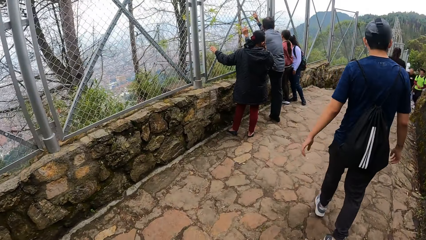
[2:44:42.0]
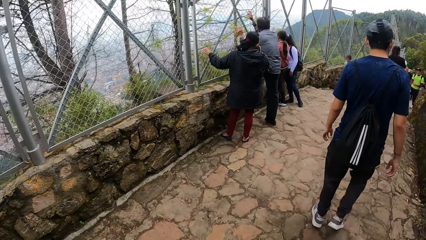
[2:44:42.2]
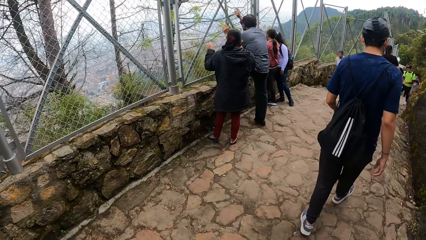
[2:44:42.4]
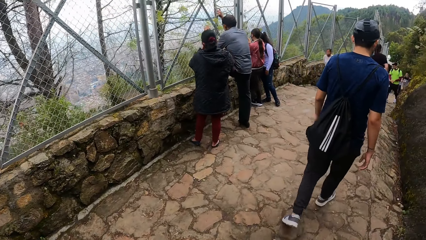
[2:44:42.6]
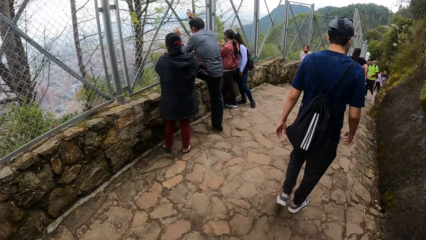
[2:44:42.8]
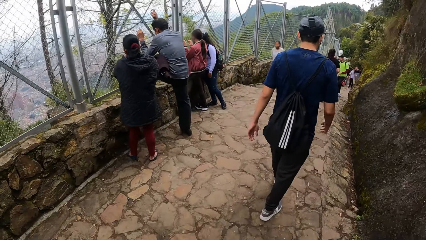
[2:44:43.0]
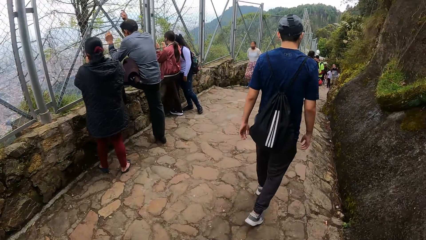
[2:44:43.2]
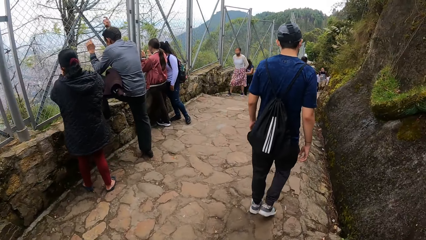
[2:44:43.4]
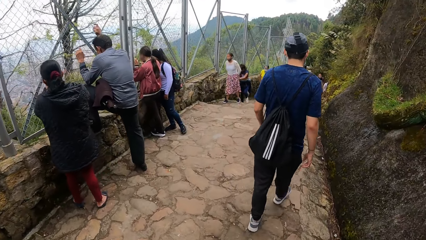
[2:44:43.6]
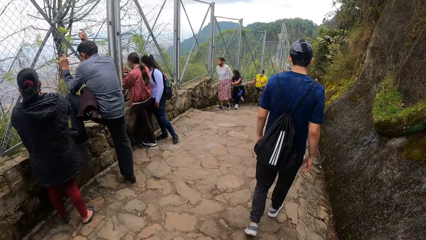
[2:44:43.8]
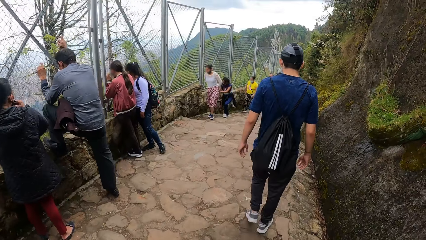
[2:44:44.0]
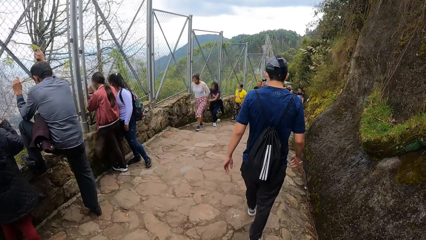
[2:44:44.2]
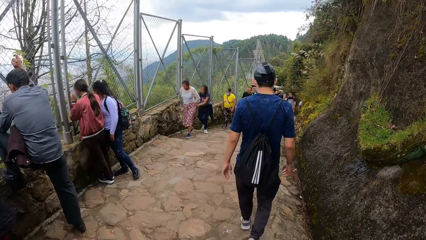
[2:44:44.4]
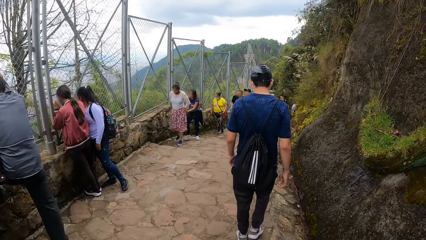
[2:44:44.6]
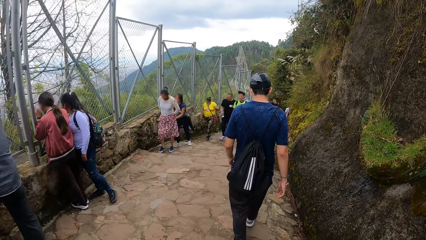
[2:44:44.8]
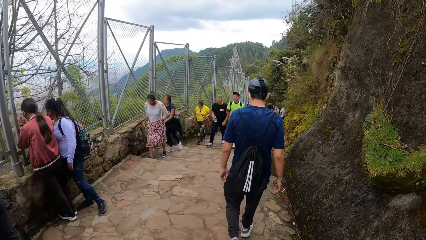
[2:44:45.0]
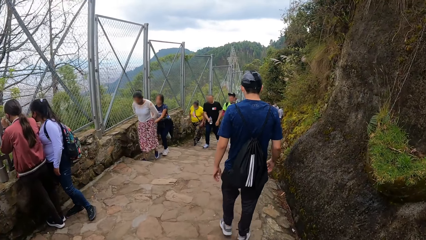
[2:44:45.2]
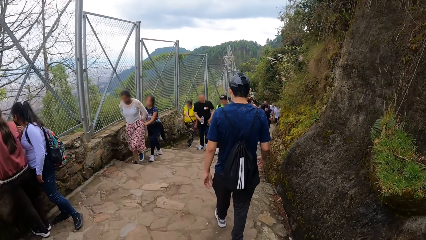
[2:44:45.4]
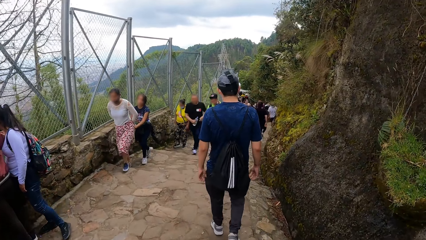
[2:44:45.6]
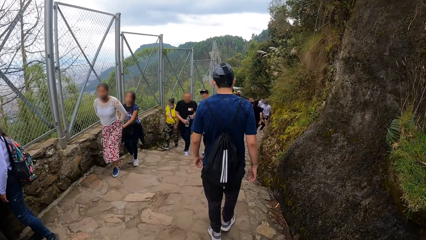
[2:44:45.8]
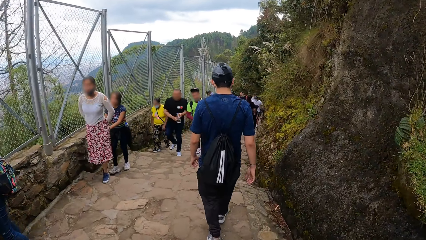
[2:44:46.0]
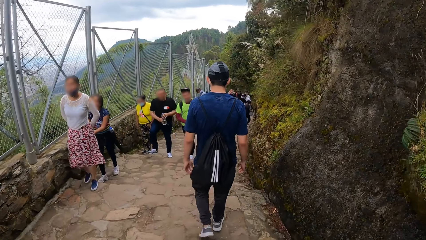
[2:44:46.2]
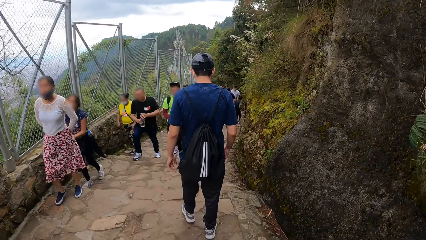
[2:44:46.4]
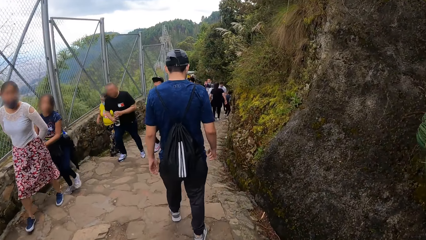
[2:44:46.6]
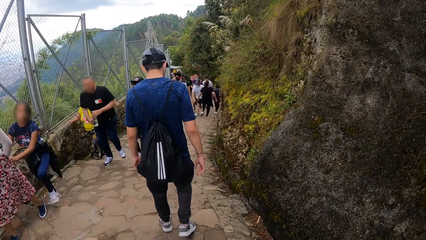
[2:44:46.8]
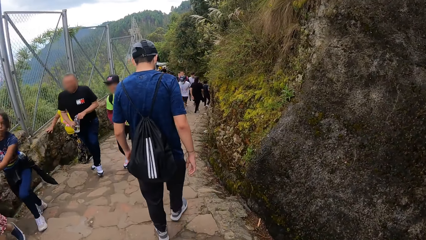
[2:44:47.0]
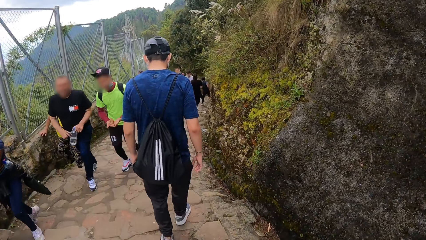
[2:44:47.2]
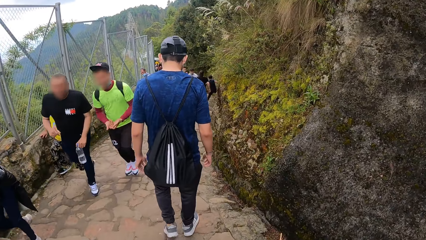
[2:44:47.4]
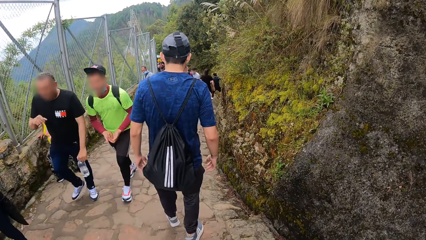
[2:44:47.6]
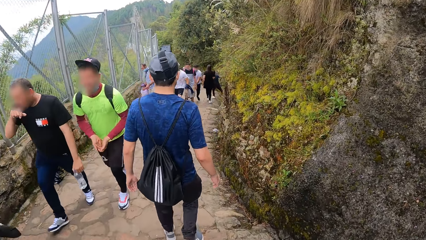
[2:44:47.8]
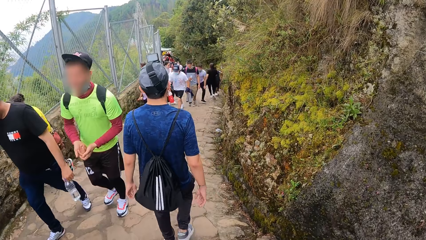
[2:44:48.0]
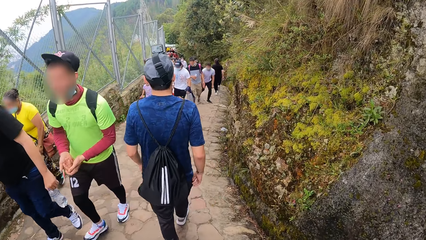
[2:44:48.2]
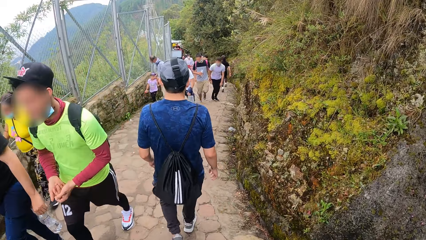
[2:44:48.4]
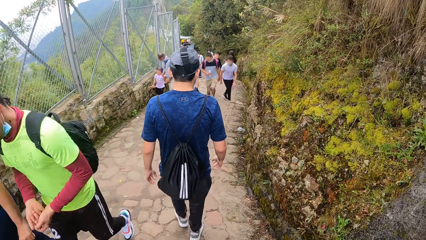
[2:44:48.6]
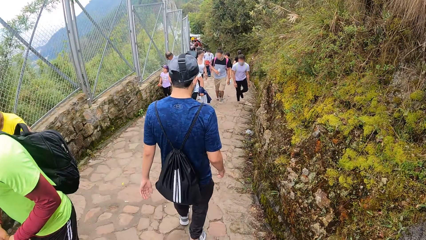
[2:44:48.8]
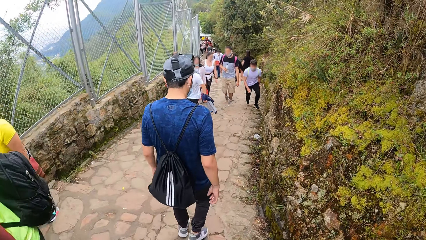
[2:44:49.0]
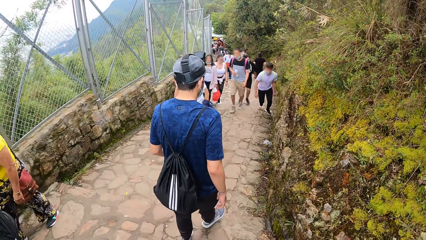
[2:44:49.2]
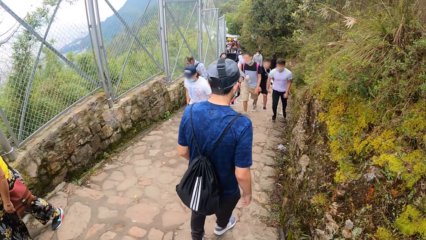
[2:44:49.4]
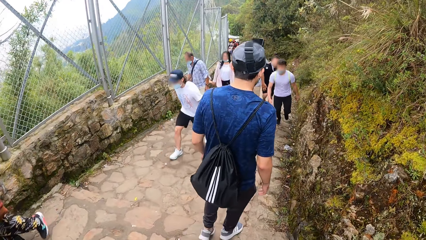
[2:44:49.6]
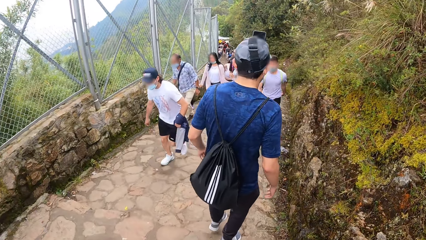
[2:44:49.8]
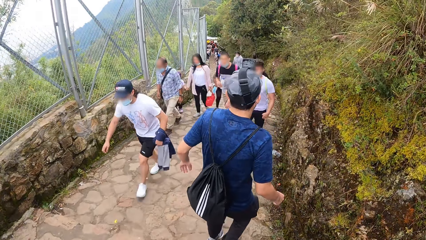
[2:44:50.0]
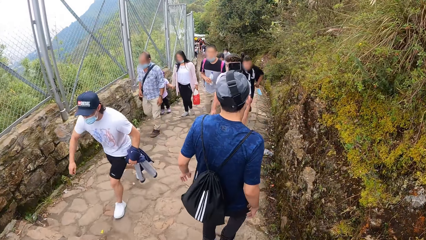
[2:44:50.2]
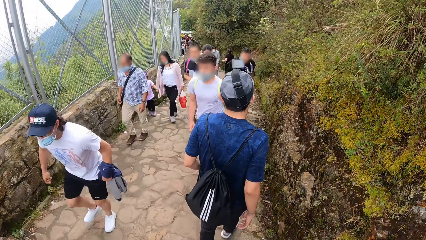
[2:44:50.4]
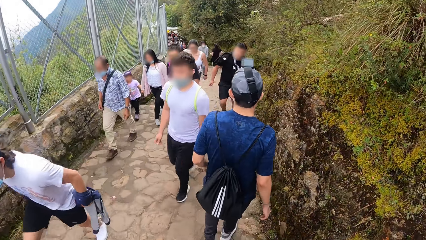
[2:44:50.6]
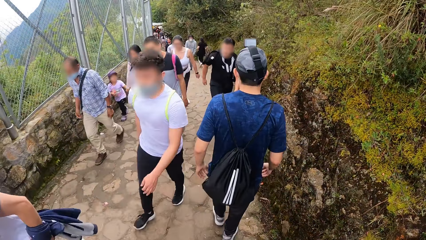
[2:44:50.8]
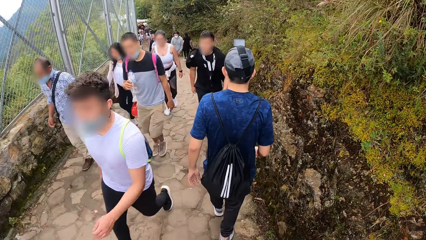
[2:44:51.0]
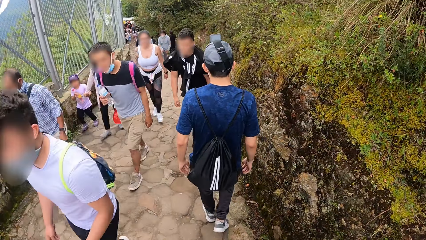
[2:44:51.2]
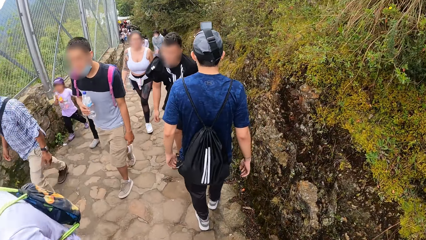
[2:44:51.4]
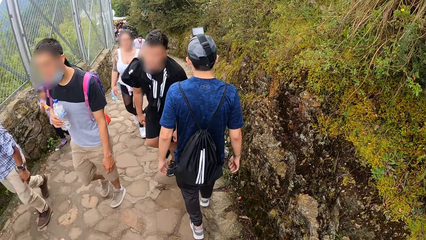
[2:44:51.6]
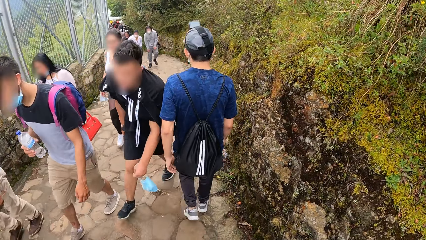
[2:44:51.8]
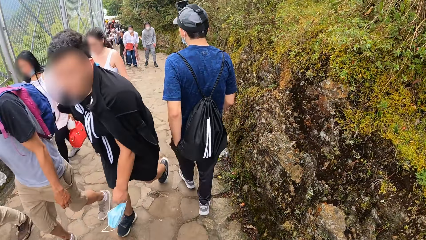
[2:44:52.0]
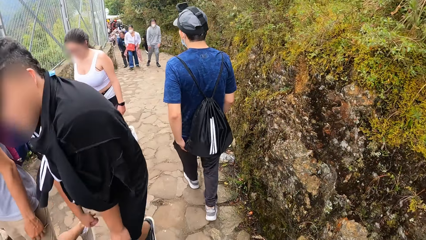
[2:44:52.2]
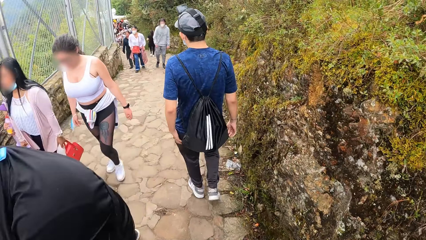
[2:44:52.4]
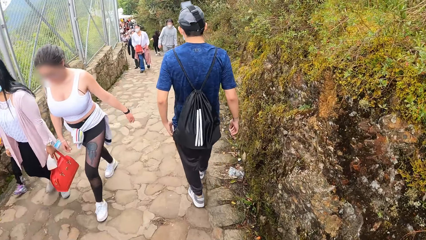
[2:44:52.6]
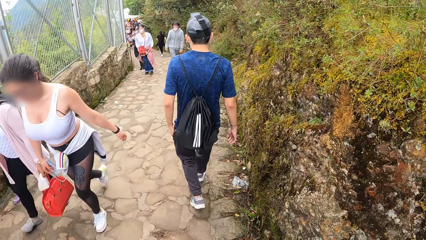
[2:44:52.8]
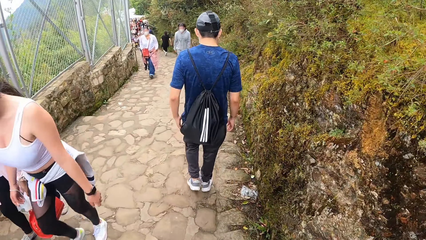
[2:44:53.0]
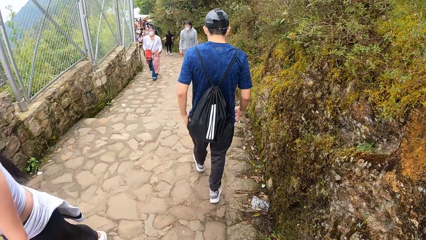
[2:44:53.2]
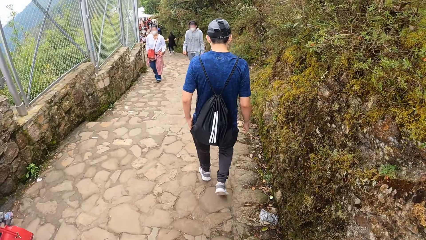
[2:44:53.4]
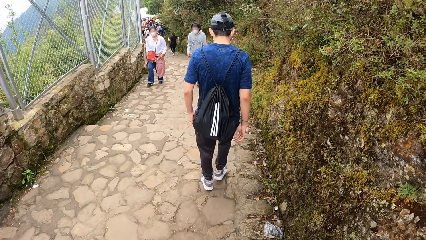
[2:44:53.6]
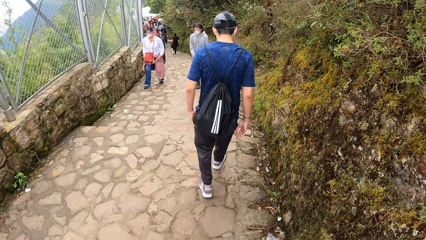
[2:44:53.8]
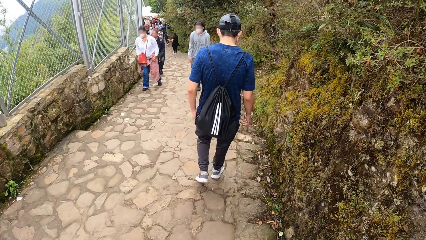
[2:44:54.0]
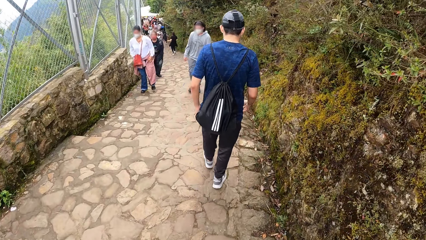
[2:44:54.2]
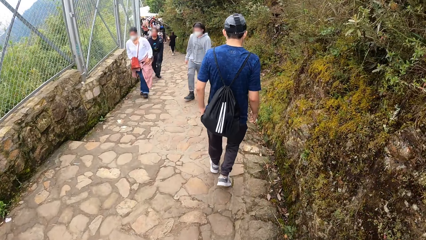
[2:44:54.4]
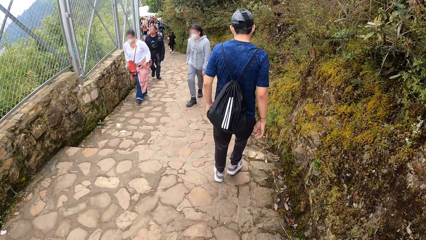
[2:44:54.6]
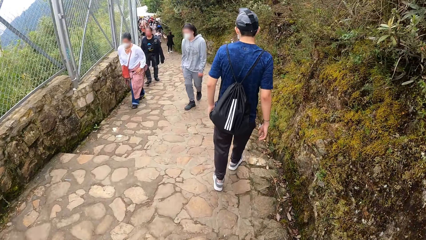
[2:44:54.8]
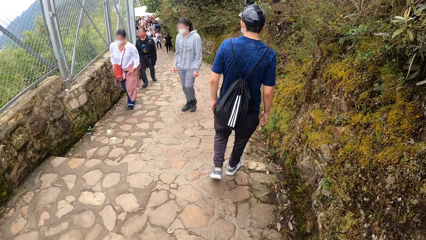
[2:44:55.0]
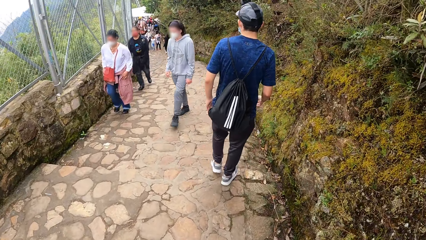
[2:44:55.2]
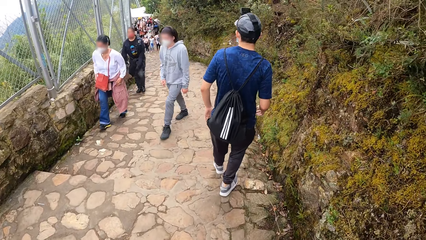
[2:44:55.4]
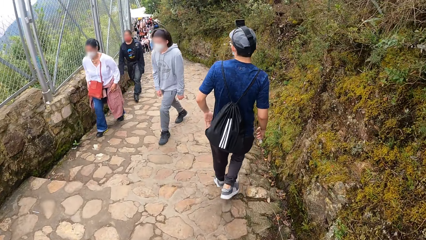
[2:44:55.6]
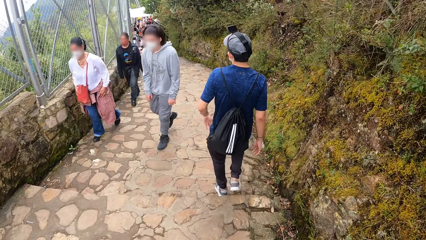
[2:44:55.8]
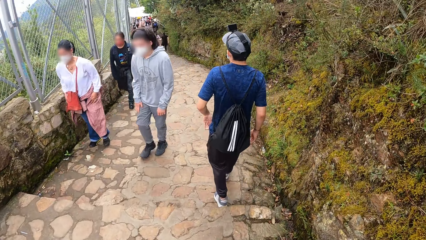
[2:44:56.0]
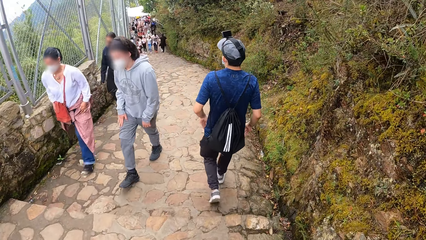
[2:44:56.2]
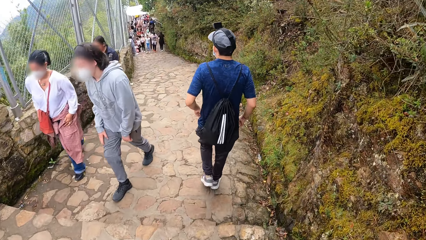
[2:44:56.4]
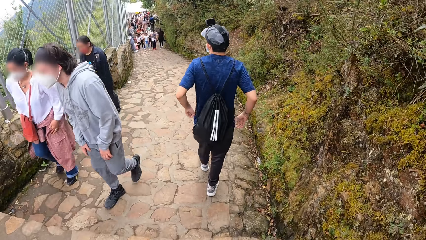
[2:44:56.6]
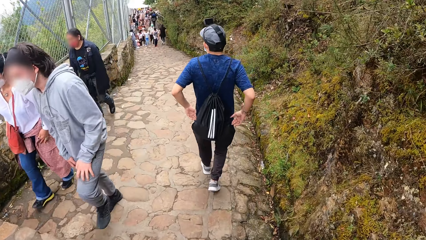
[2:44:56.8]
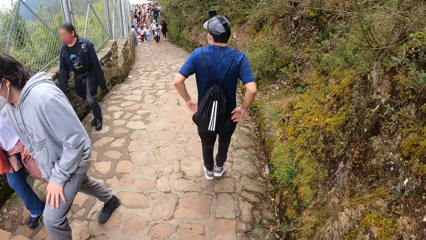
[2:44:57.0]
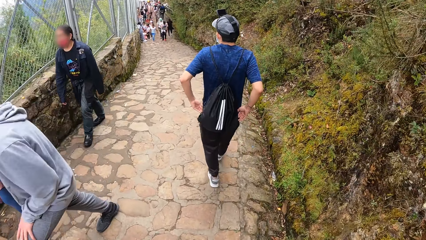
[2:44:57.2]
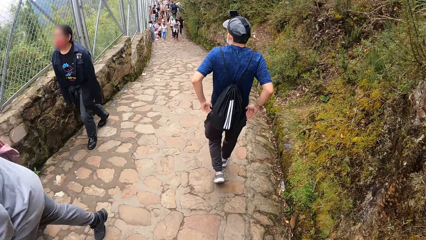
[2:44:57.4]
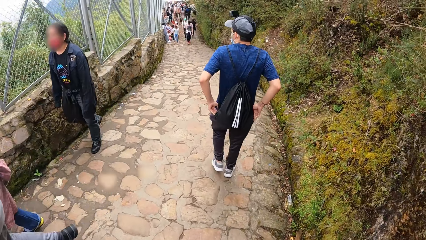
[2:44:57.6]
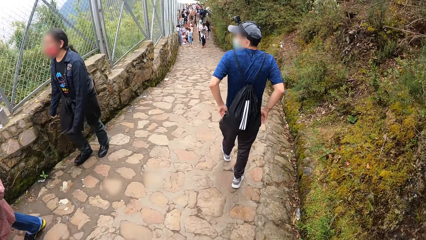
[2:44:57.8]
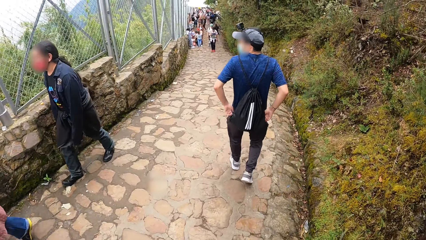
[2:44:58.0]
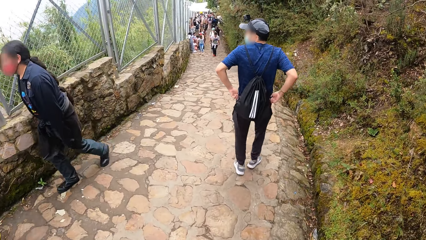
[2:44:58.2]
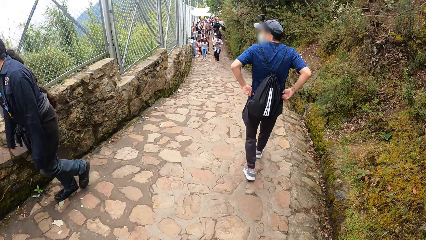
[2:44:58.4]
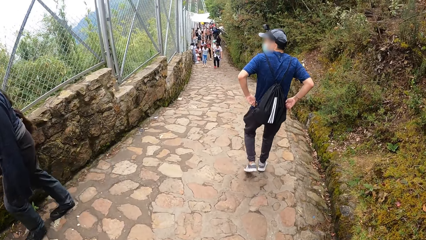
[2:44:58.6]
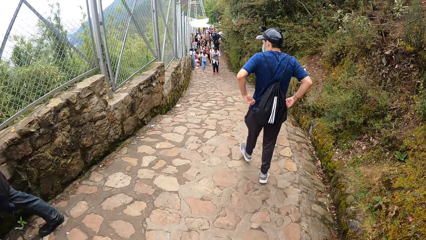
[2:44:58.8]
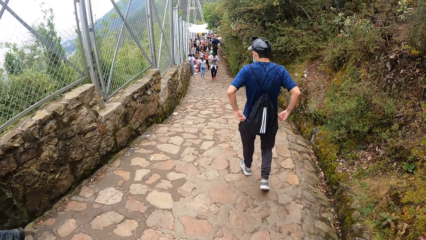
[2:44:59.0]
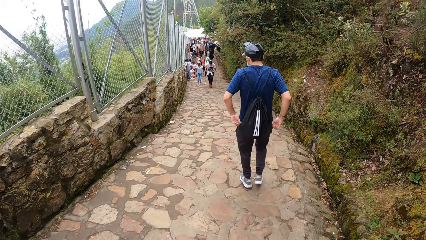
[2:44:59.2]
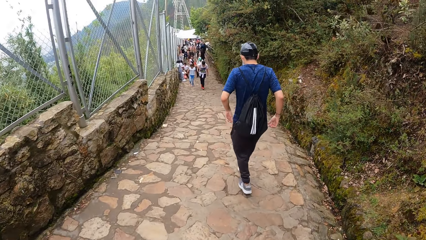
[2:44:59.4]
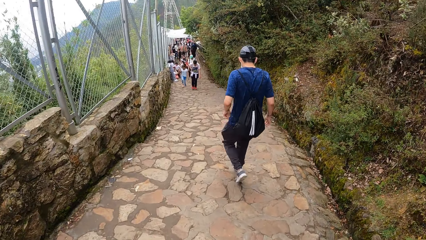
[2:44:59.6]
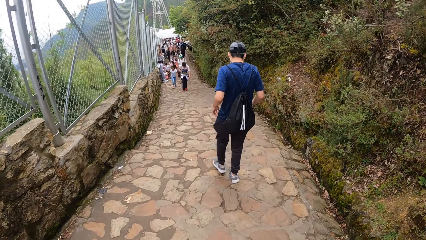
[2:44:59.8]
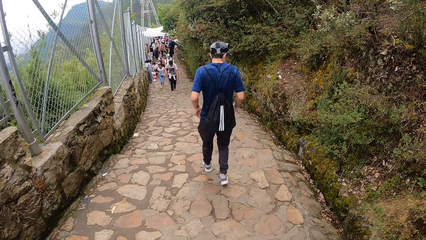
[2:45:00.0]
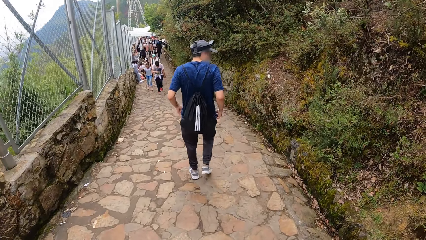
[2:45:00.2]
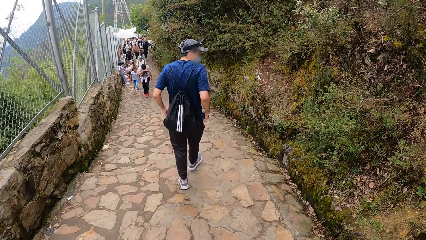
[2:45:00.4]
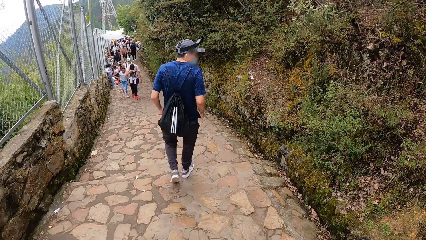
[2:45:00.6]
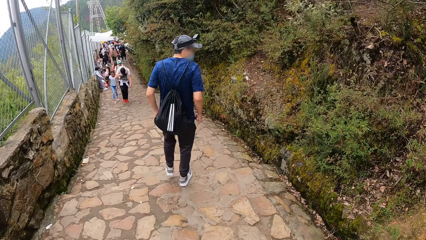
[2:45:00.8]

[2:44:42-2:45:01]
A man walks on a sidewalk. The man walks down the stairs. The camera wearer walks down the stairs. The man adjusts his trousers with both hands.
